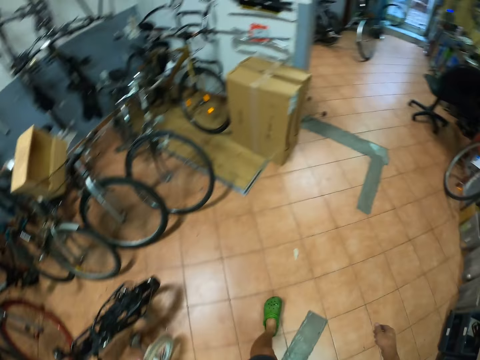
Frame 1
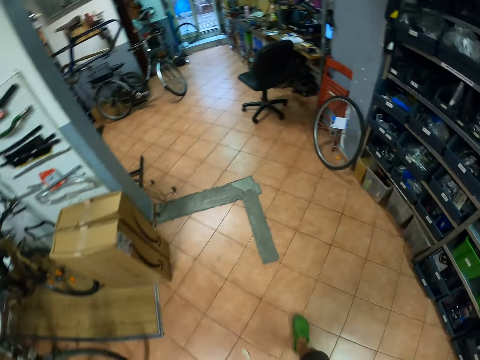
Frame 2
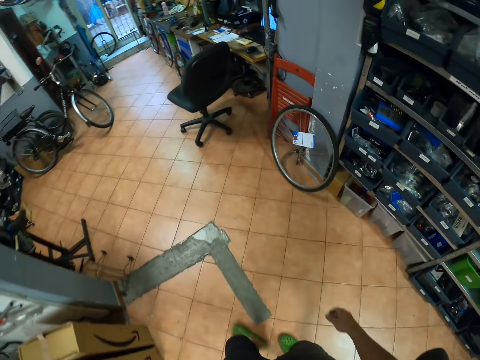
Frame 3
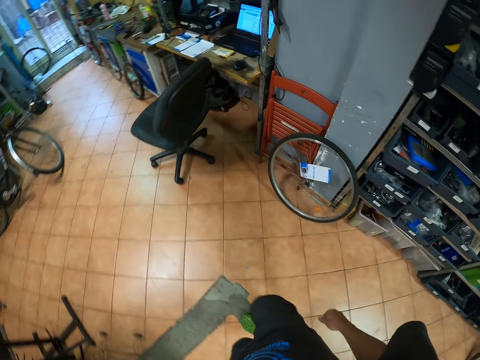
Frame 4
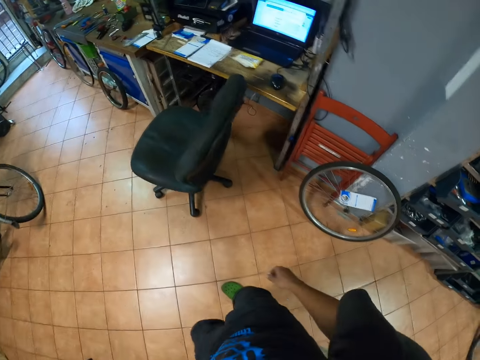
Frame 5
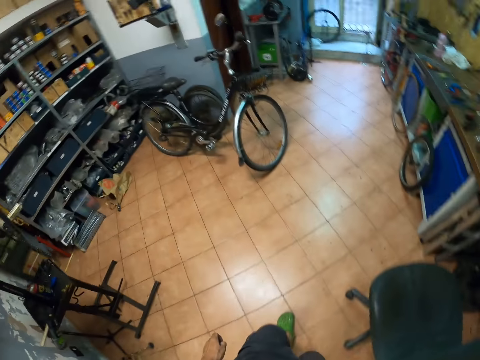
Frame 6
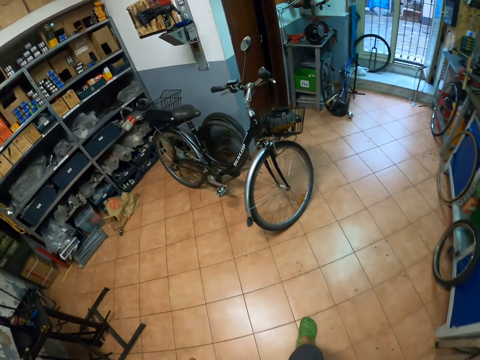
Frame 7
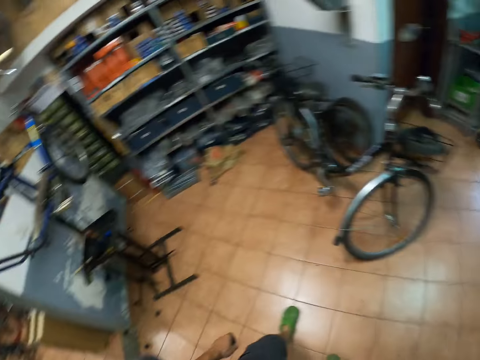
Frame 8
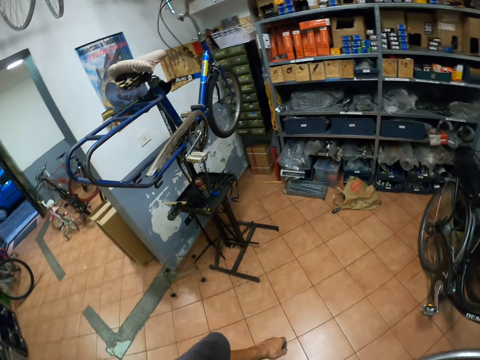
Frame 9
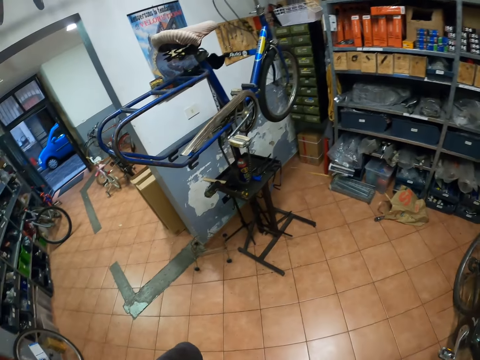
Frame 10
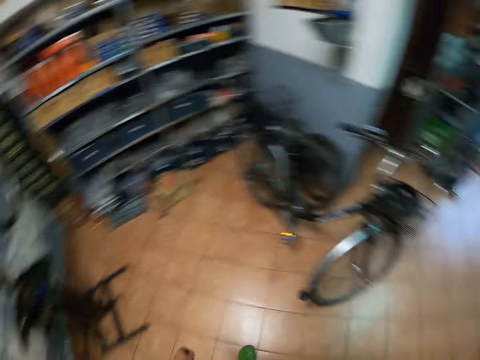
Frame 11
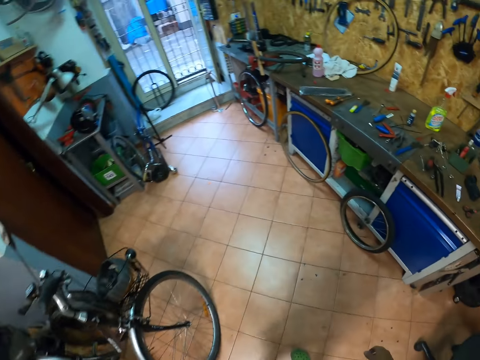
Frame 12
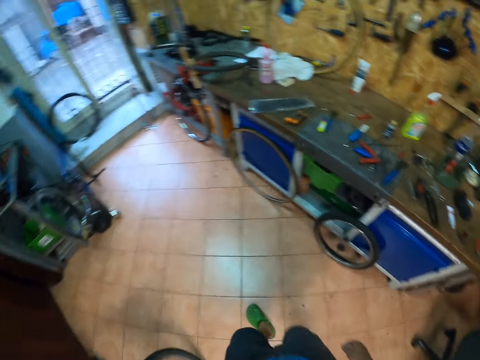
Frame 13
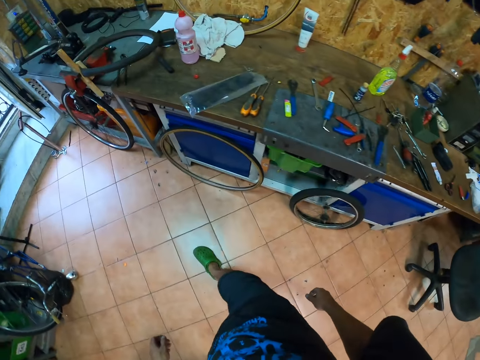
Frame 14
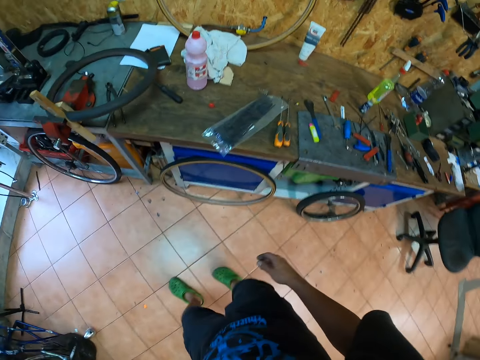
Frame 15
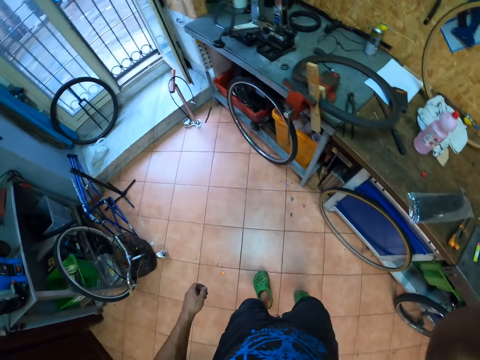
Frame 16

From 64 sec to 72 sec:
The camera wearer walks around the workshop. They look around the workshop. They walk around the workshop.
